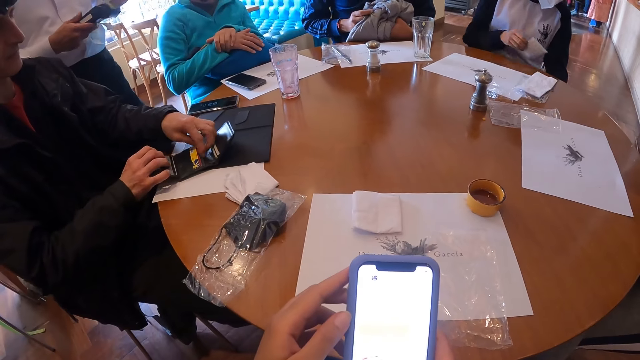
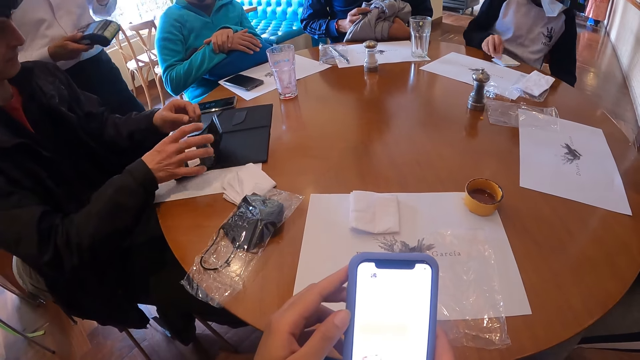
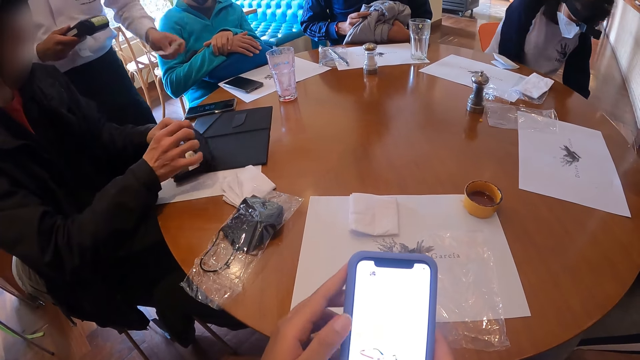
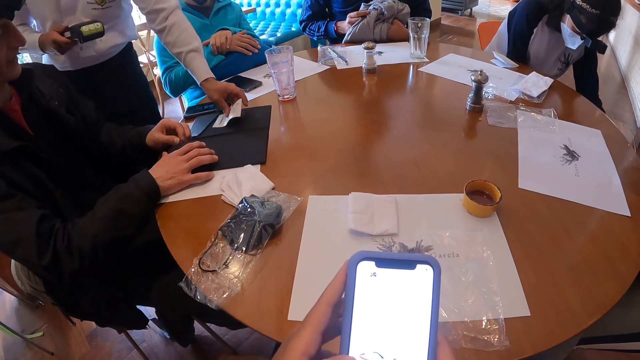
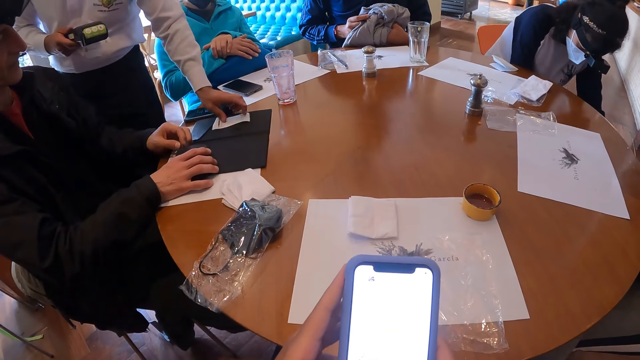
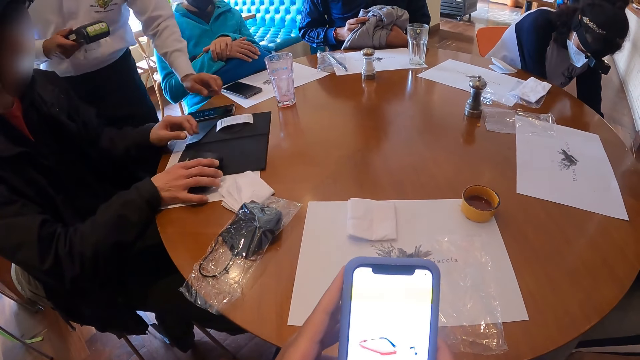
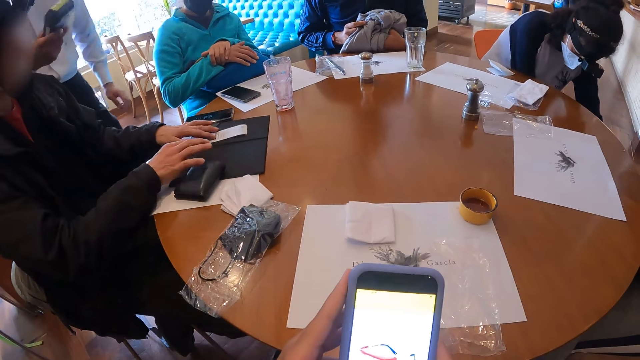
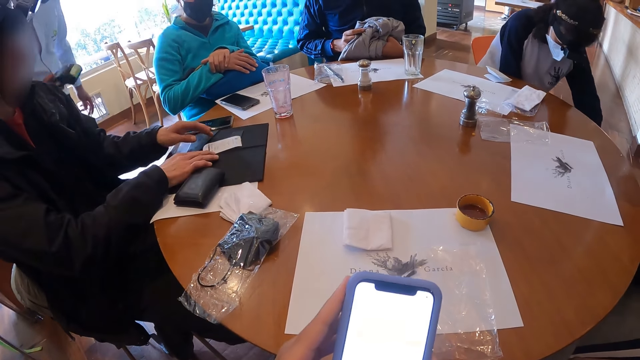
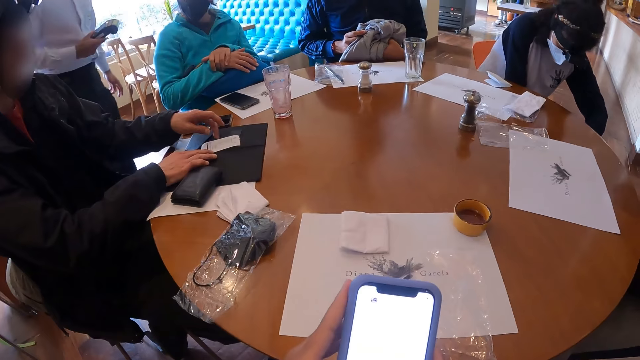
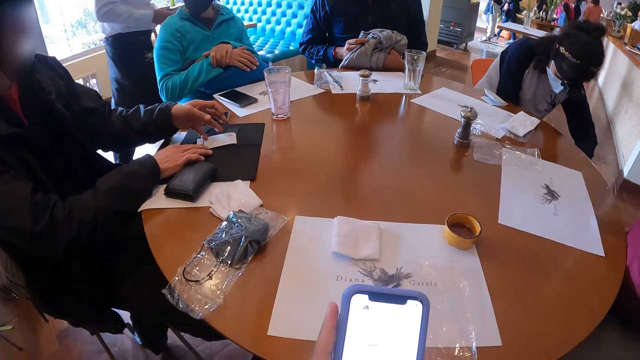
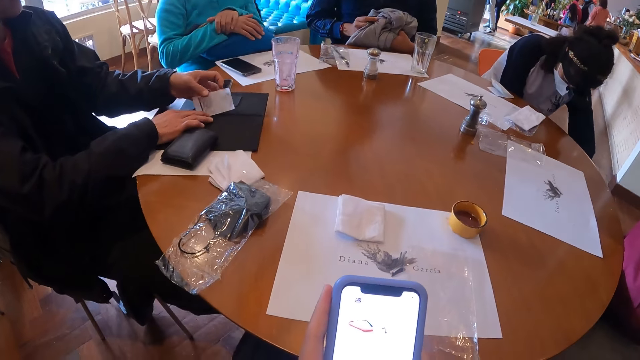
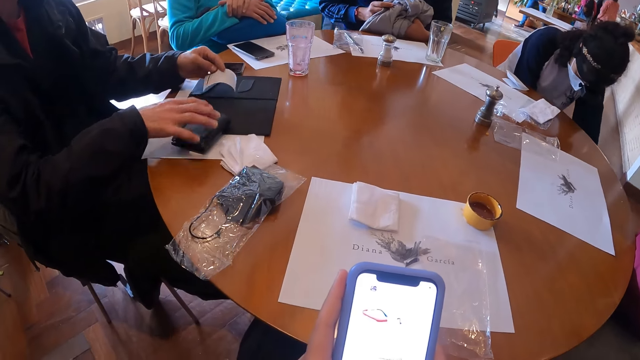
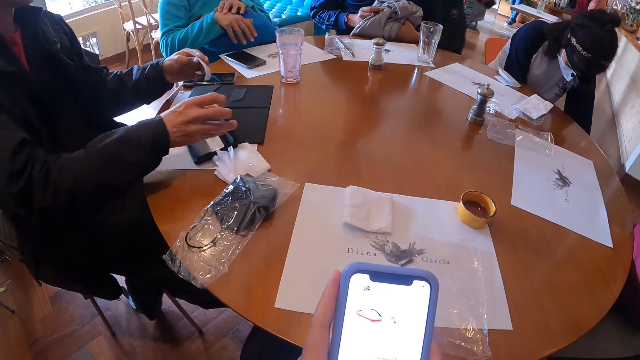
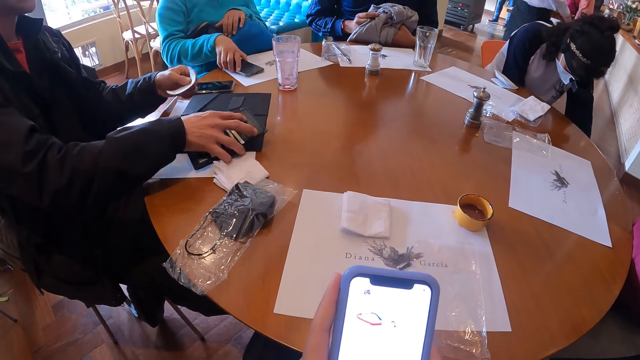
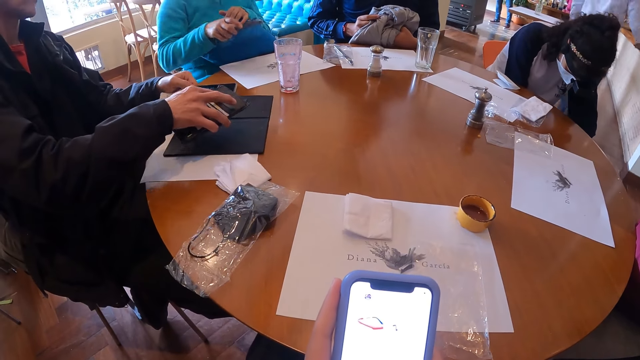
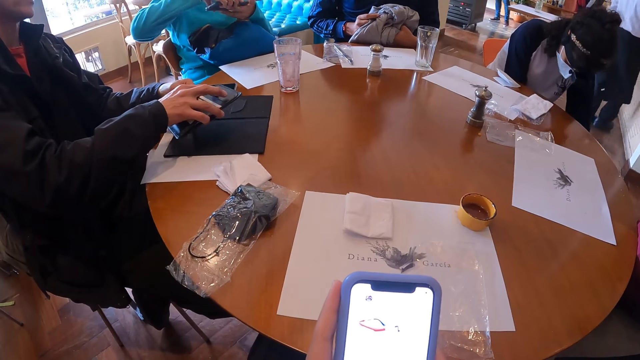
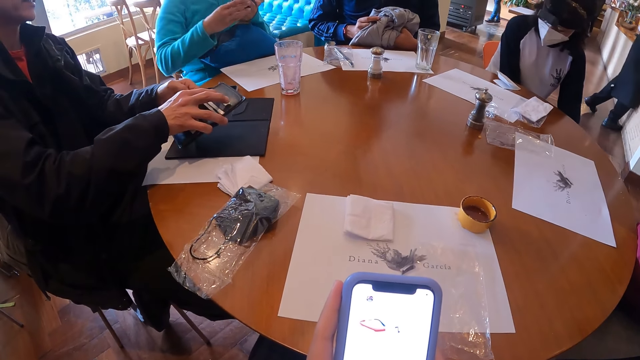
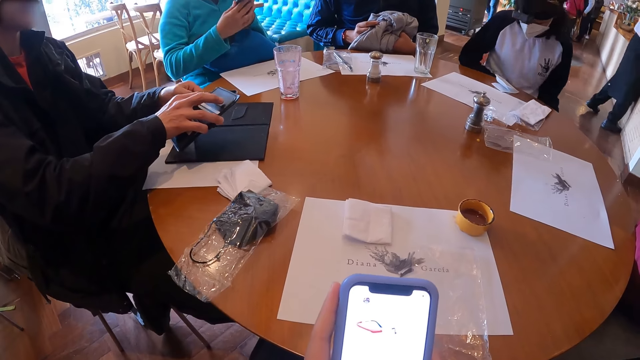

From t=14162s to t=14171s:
A woman drops the bill paper in her right hand on the table. A man drops a paper on the table with his left hand. The man moves the paper on the bill book with his left hand. Another man picks up the paper on the bill book with his left hand into the purse in his right hand. Another woman picks up a phone on the table with her left hand.

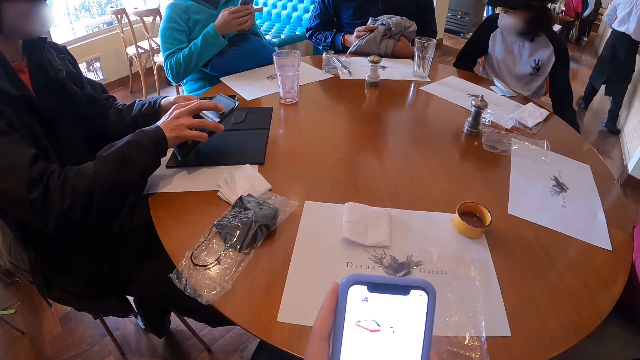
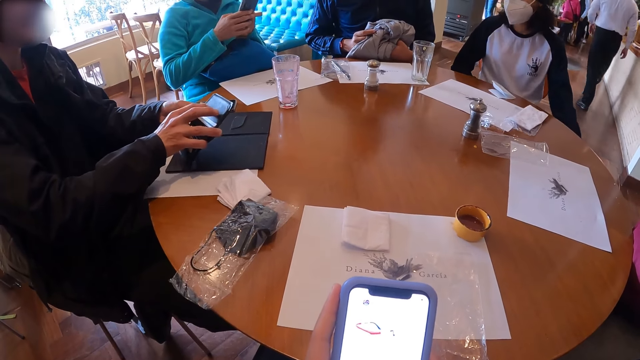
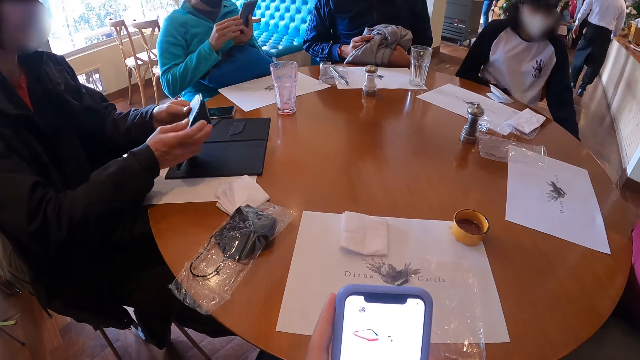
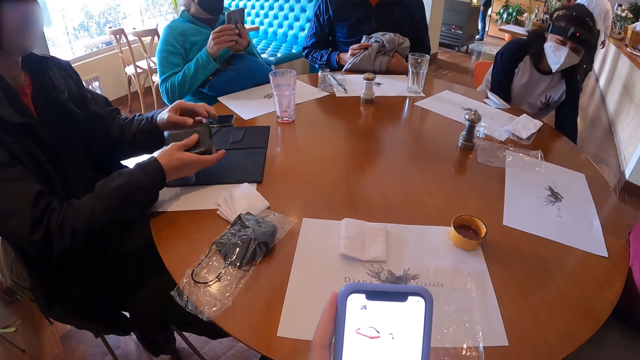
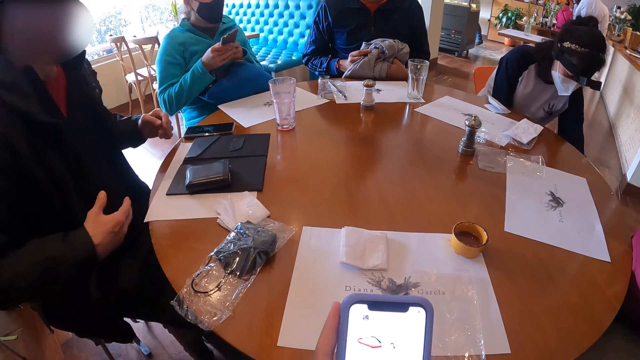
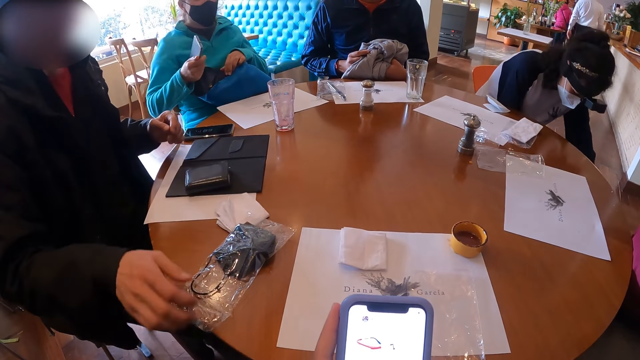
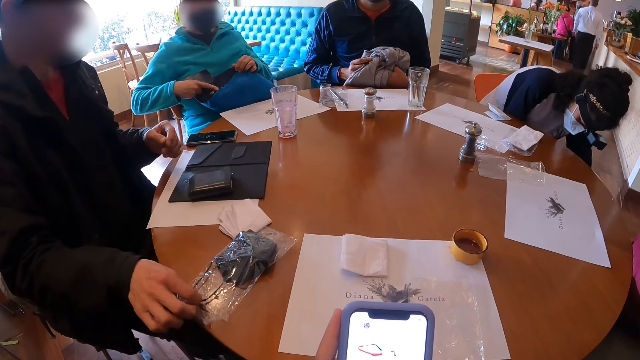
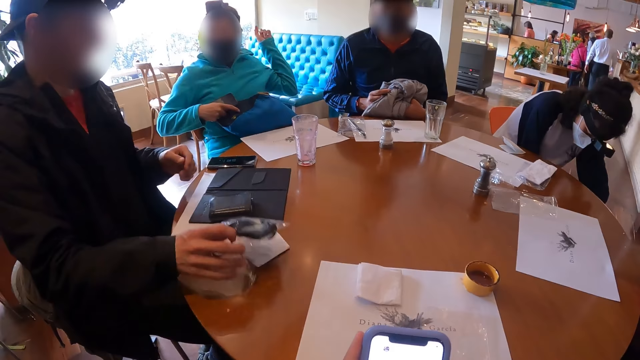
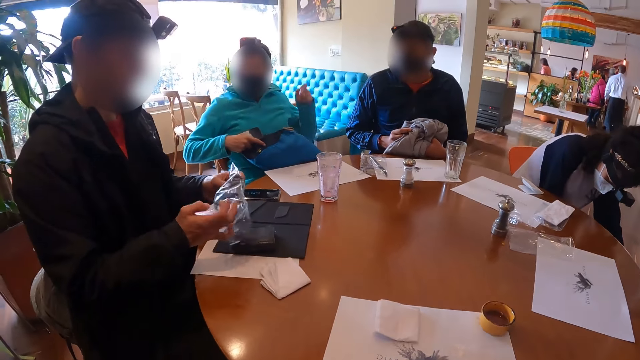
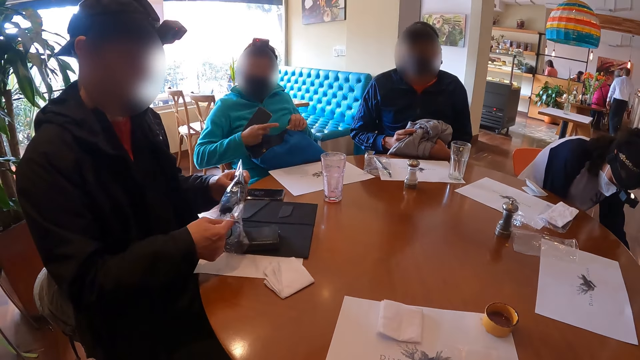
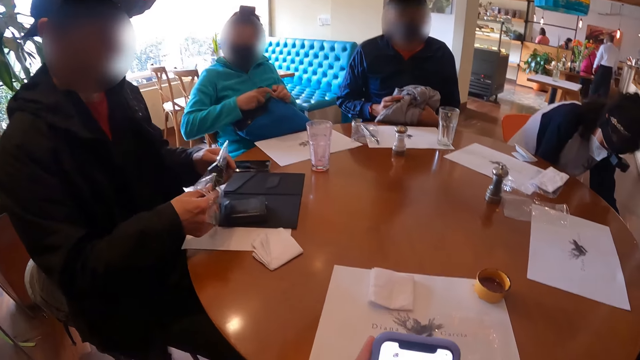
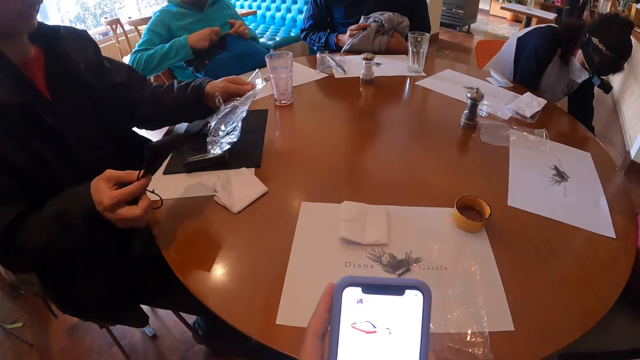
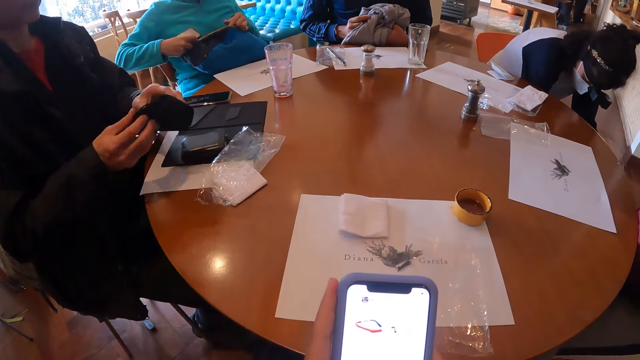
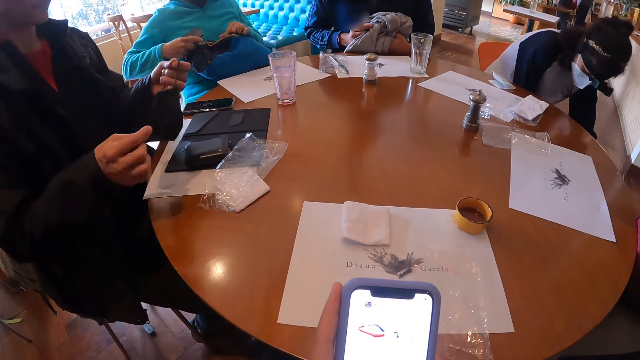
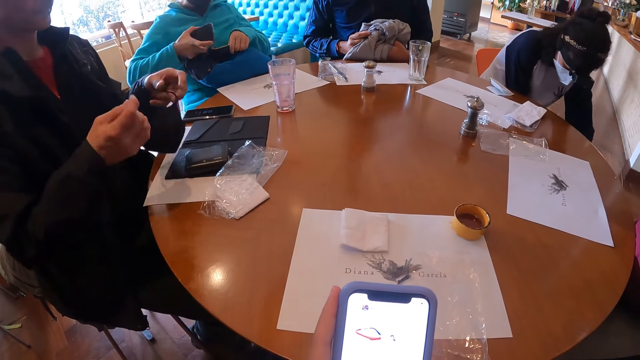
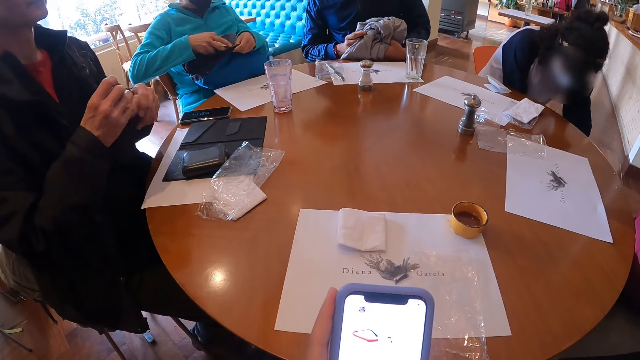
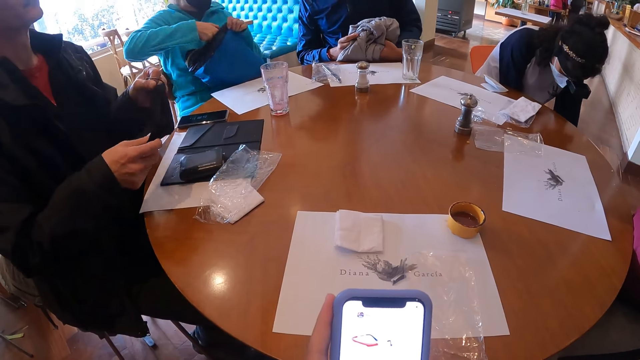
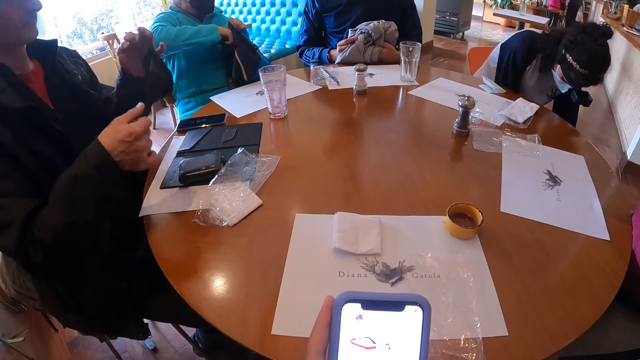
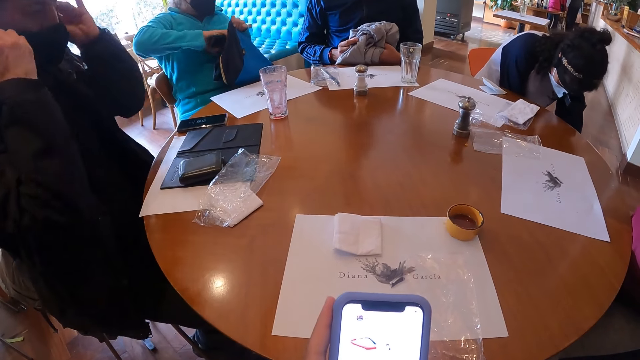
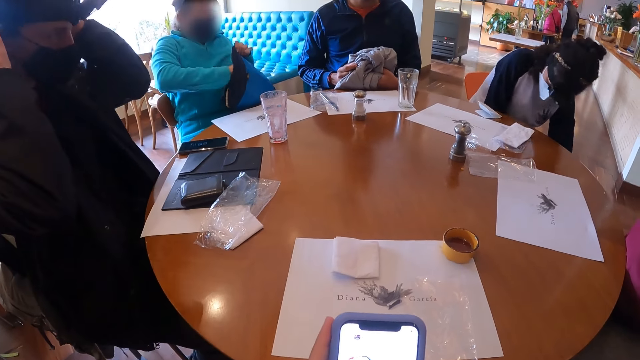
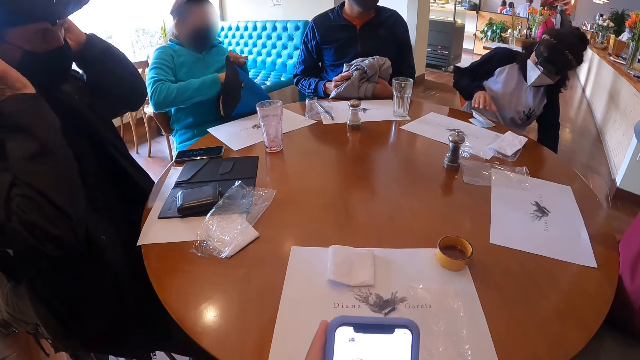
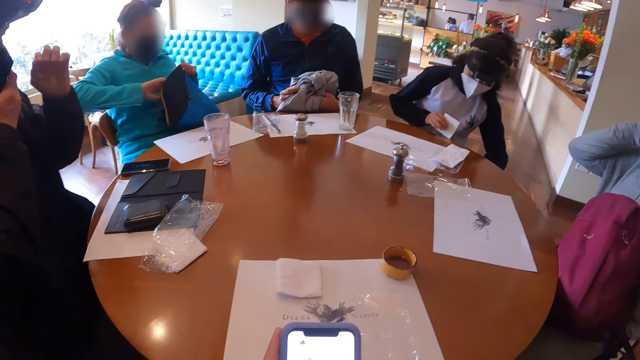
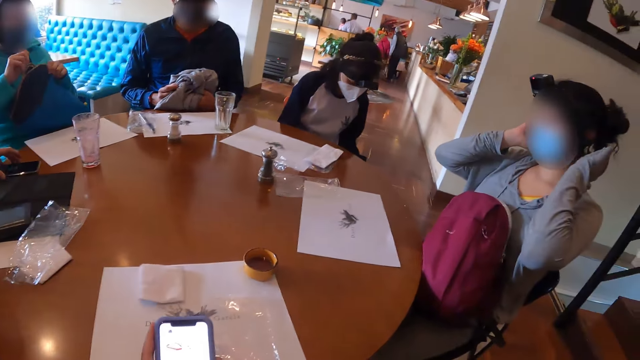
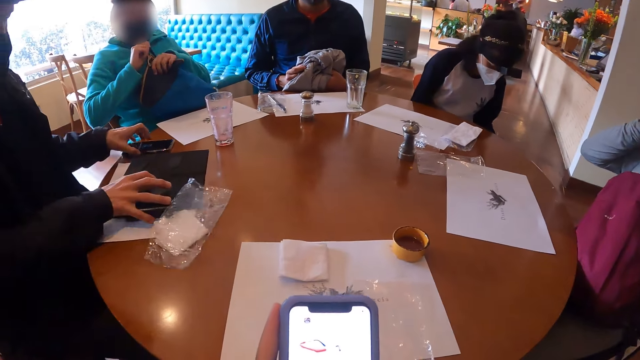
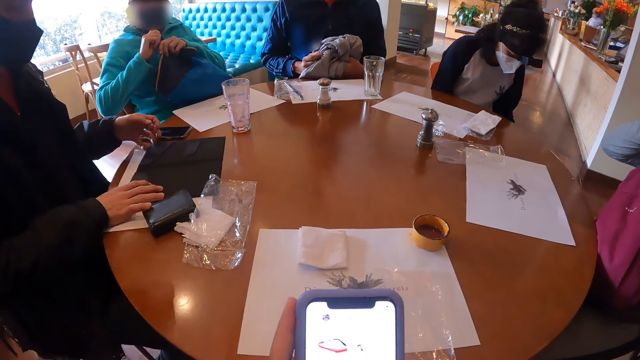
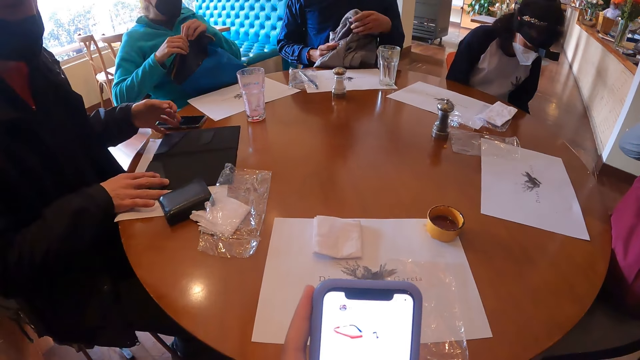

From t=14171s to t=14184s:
A woman presses the phone in her hands. A man drops the wallet in his hands on the table. The man picks up a face mask in a plastic bag on the table with his right hand. The man removes the nose mask from the plastic bag. The man drops the plastic bag in his left hand on the table. Another woman opens the bag on her legs with her right hand. The first woman closes the bag. The other woman puts the phone in her right hand into the bag. The man wears the face mask on his face with his hands. Another woman picks up the bill paper on the table with her right hand.
